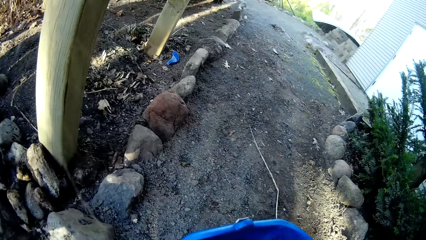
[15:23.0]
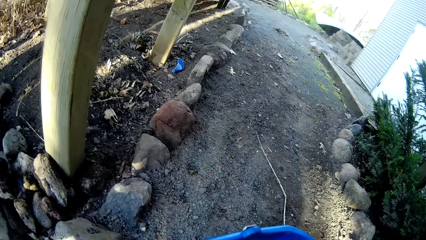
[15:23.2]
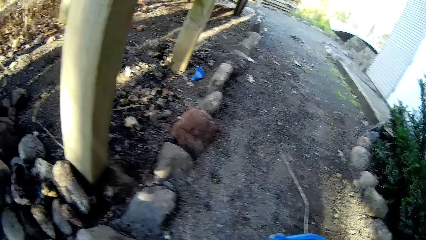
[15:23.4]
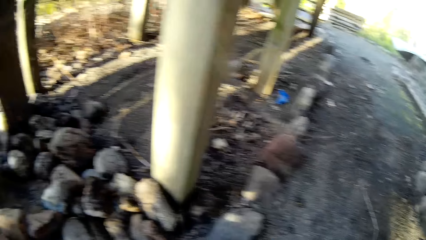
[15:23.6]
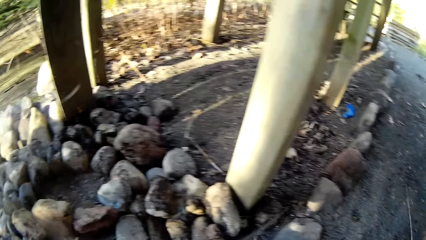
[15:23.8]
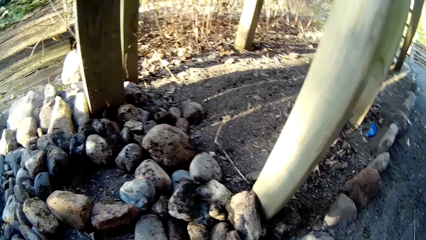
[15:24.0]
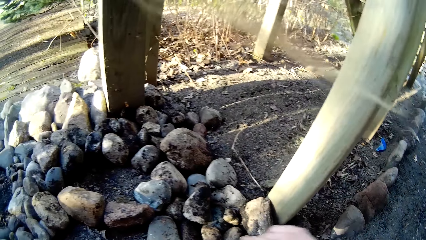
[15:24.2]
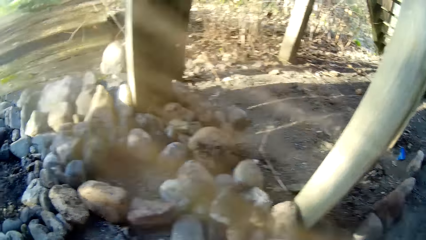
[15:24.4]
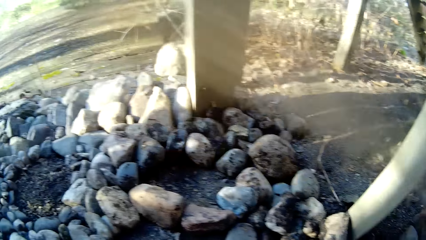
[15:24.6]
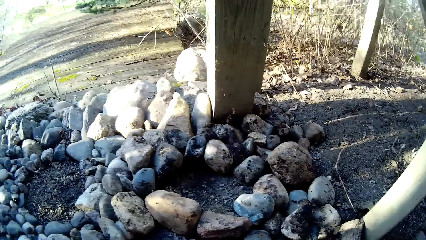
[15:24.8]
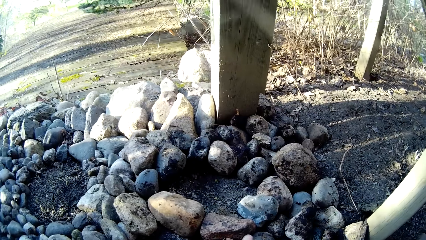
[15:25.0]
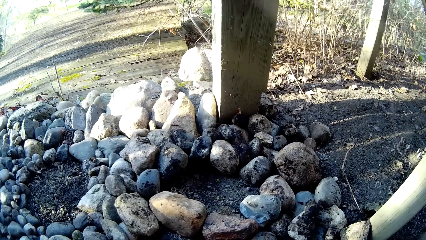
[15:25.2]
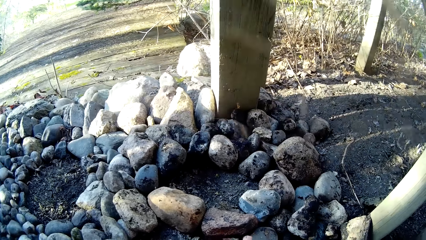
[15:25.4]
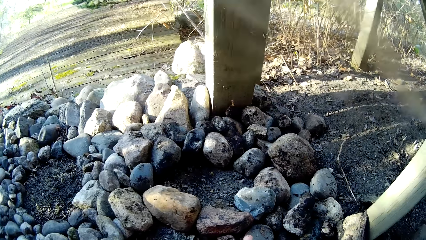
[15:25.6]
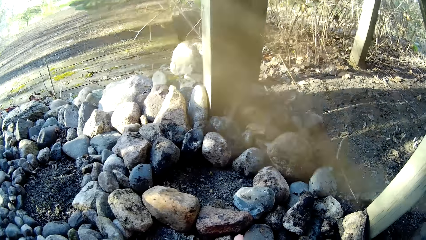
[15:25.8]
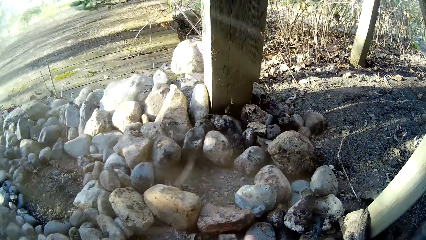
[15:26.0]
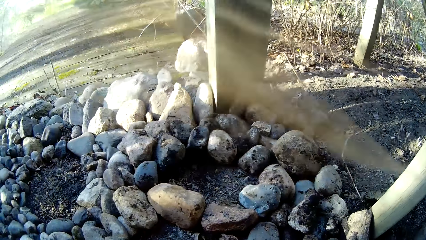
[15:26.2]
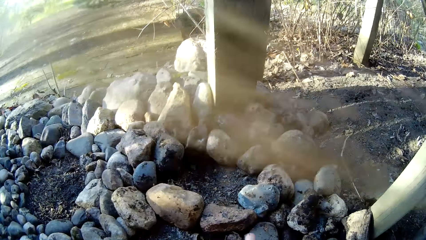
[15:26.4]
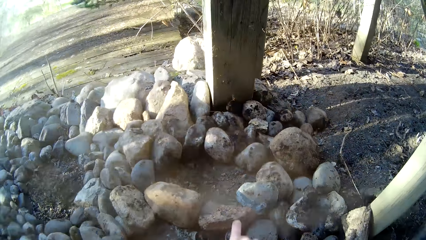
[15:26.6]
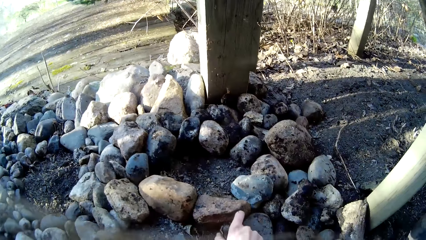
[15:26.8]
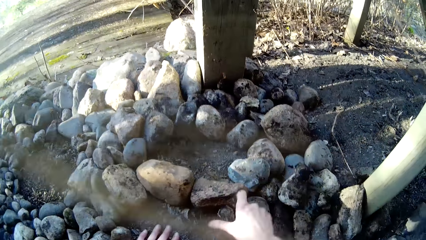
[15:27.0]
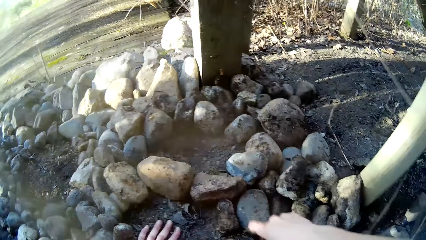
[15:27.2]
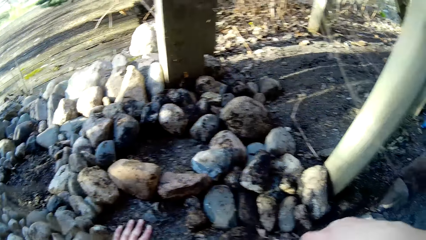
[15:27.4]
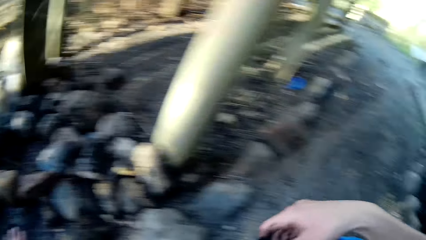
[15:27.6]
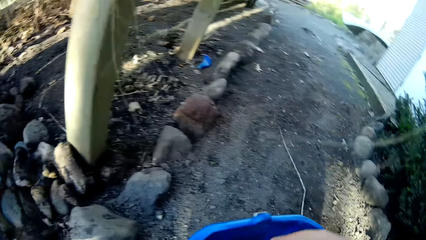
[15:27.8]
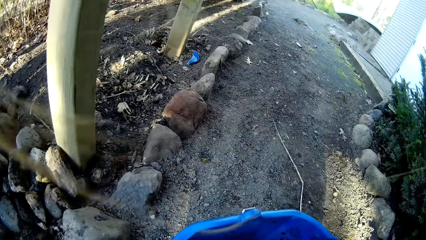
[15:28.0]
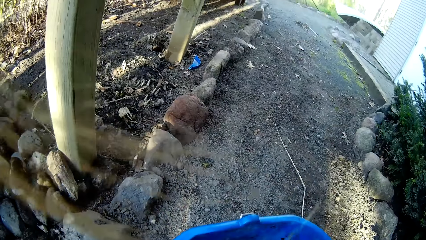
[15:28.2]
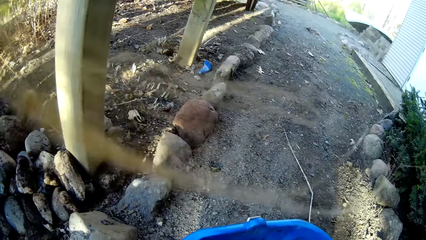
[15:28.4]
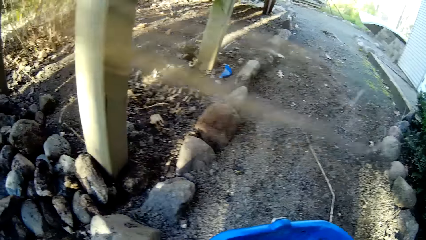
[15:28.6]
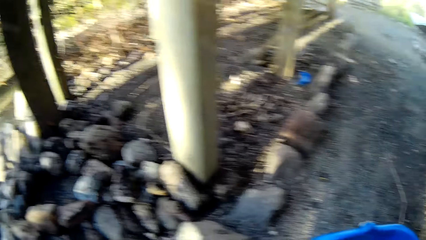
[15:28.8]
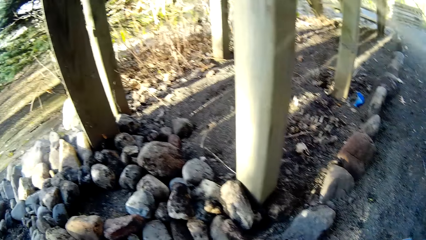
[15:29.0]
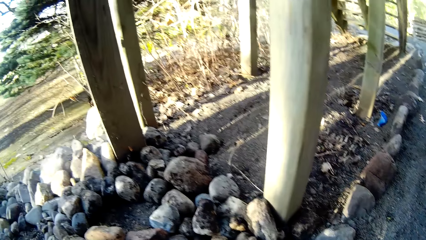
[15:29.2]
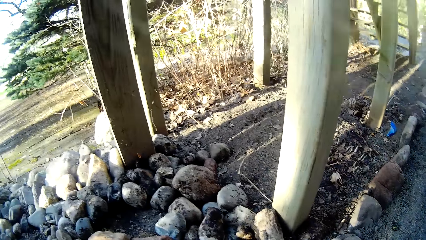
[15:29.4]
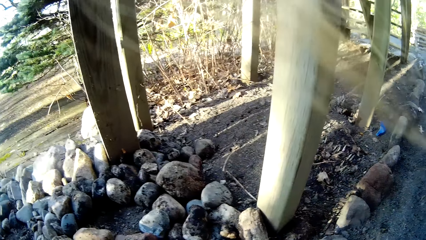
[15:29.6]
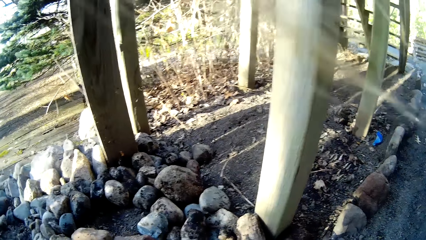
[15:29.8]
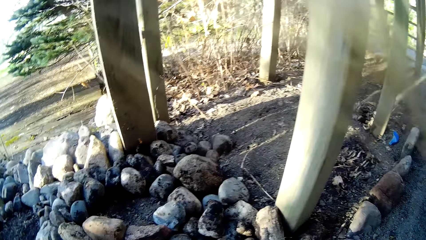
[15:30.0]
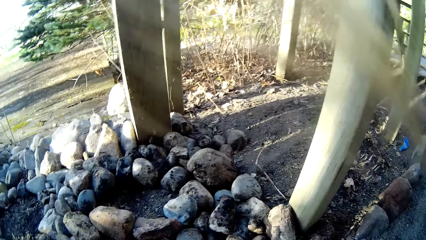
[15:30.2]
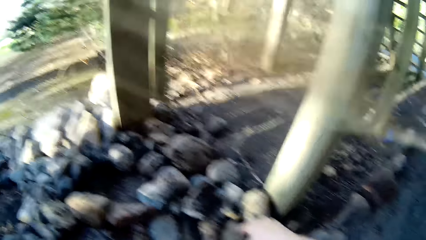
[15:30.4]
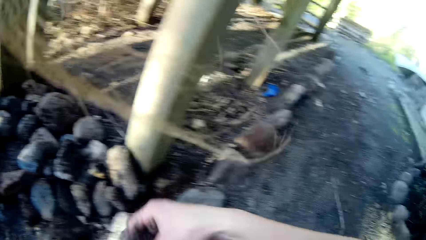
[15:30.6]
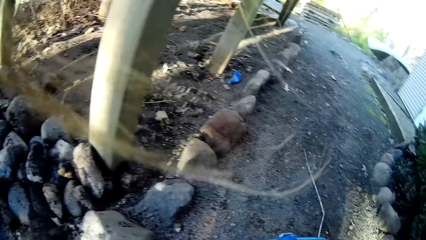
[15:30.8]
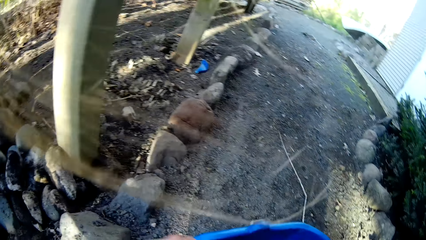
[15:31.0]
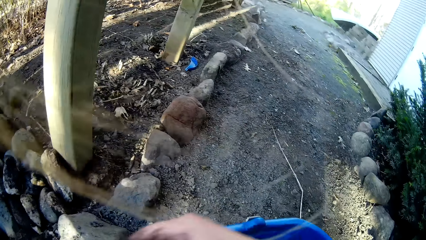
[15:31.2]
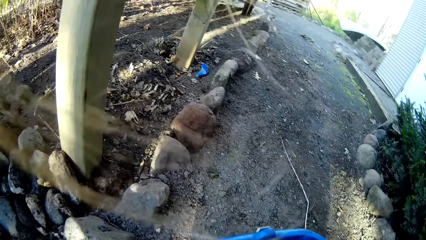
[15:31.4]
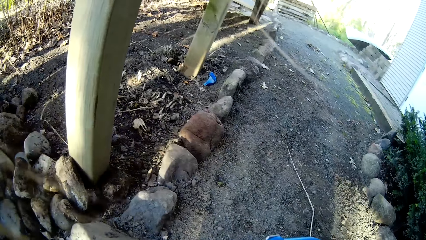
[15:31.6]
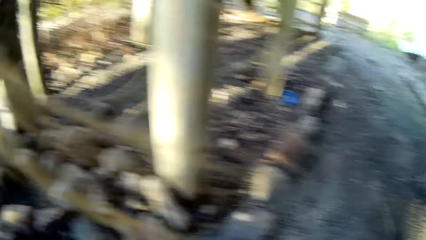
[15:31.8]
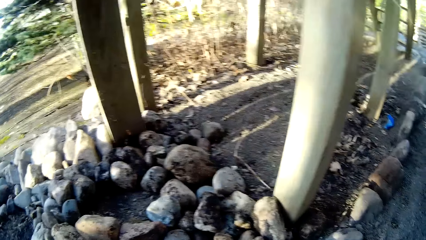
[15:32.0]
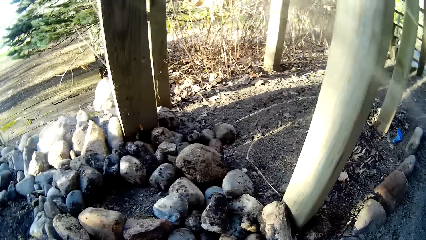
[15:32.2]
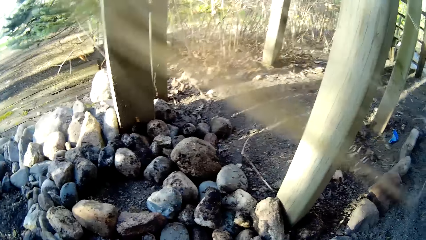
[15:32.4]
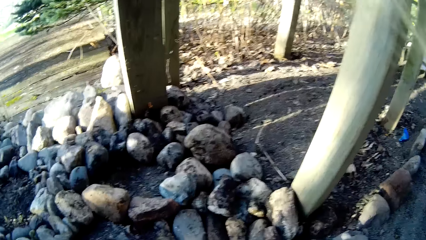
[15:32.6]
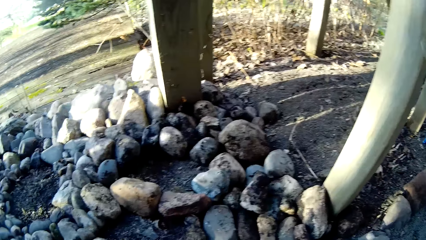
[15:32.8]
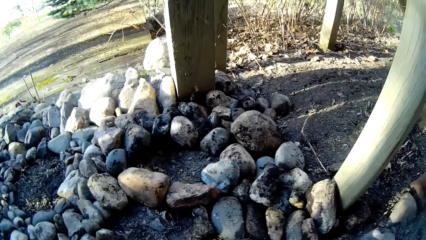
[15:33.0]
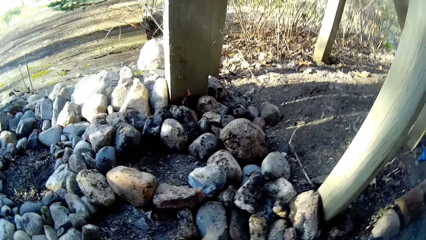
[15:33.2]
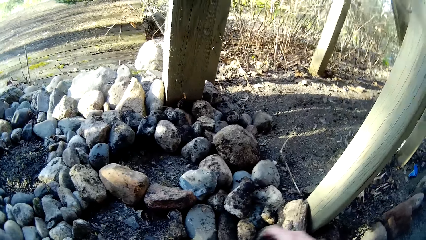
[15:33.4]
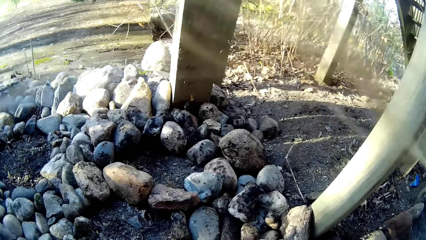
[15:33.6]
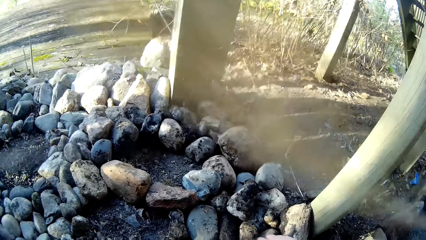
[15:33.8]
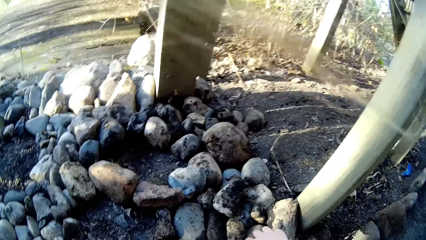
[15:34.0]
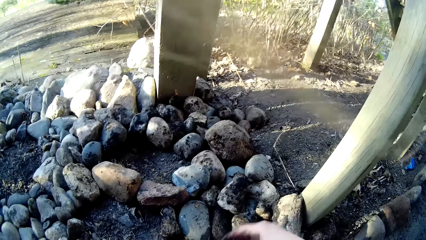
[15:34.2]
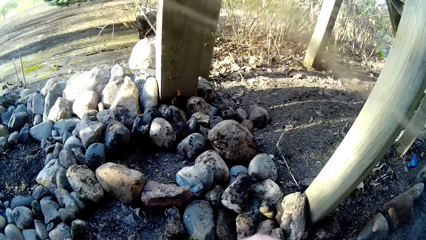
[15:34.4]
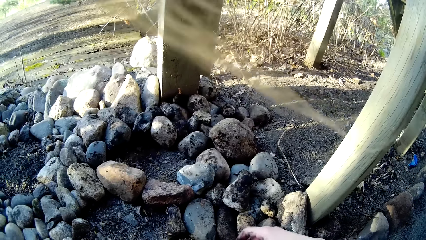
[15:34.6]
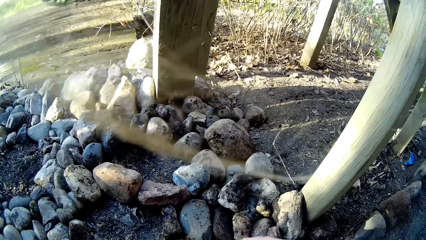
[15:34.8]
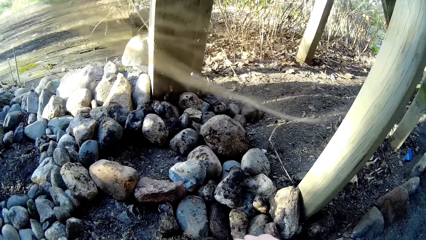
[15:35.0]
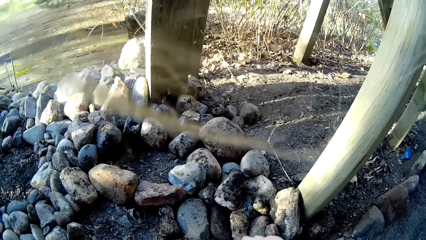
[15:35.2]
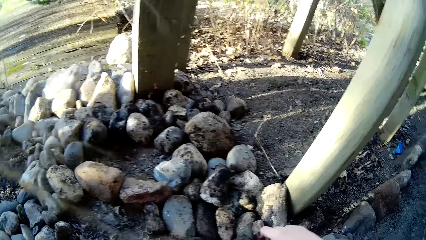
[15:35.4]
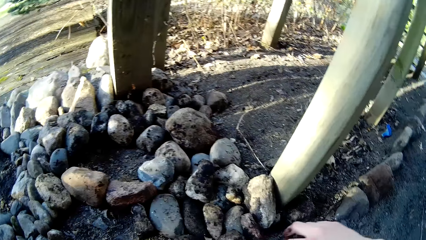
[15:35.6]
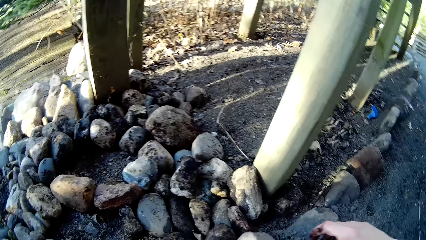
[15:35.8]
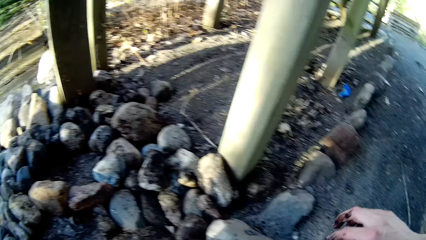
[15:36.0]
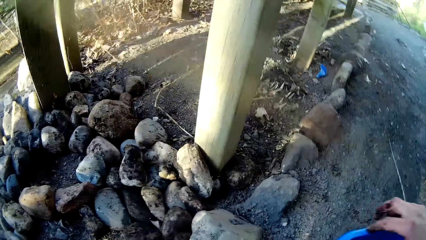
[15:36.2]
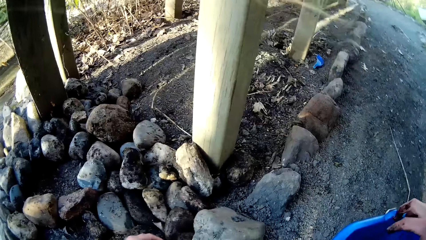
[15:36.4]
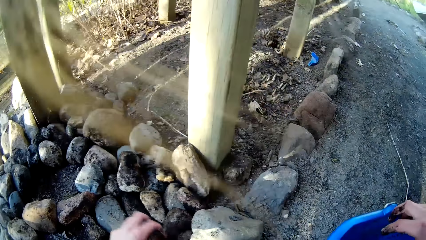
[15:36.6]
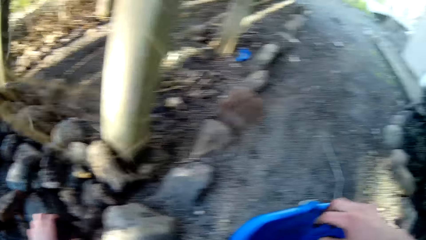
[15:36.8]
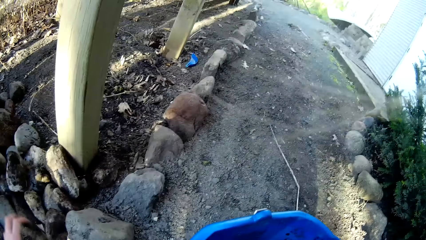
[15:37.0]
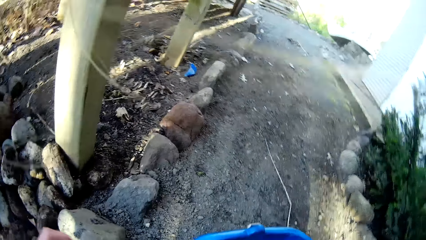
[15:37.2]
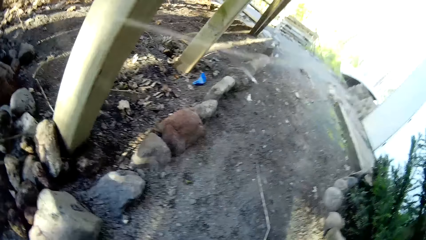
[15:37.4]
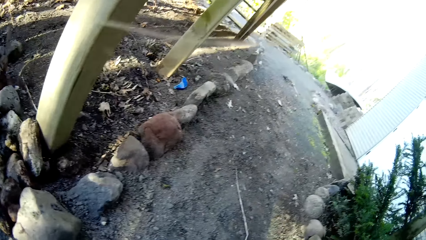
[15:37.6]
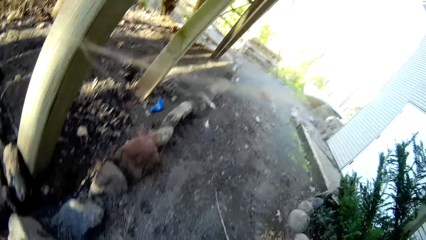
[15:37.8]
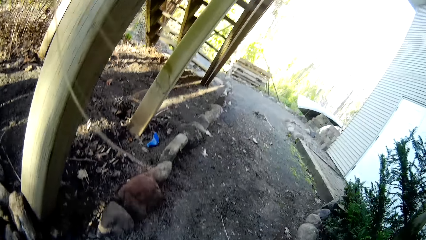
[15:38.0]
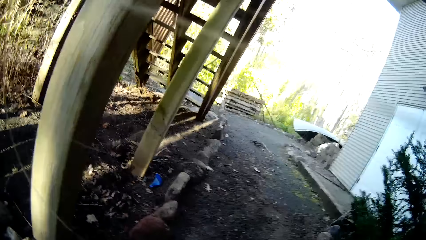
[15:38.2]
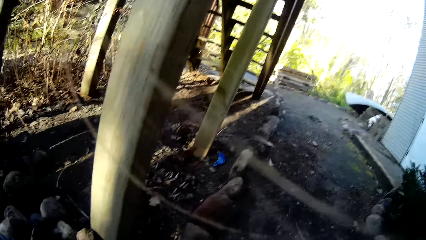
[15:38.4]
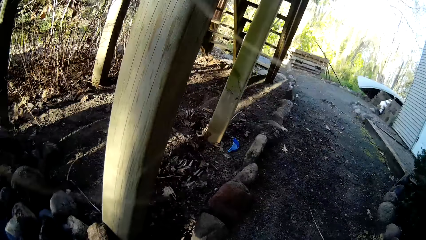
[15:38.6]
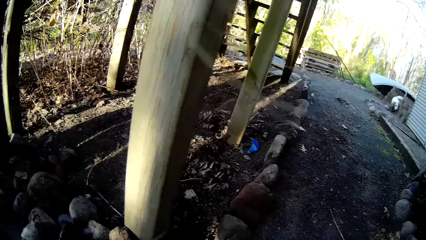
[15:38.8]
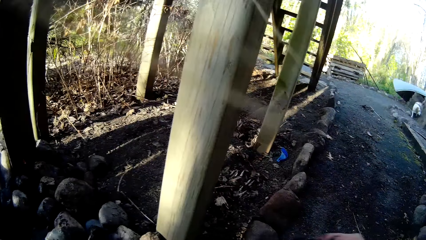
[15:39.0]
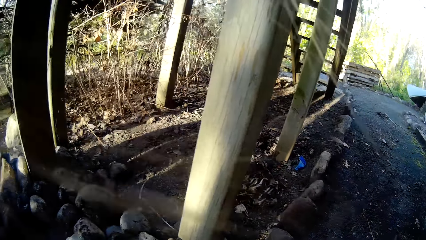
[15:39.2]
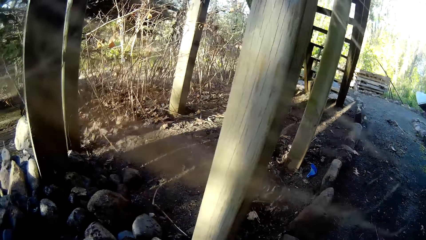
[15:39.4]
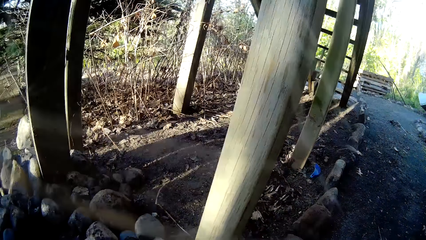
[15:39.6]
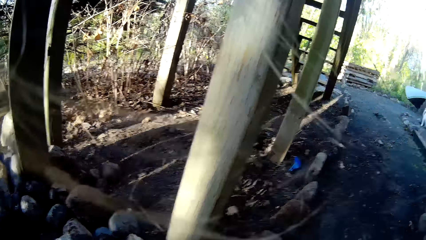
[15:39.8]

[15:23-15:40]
The camera wearer places a stone in her right hand on the ground. She picks a stone from a bucket on the ground with her right hand. She places the stone in her right hand on the ground.
